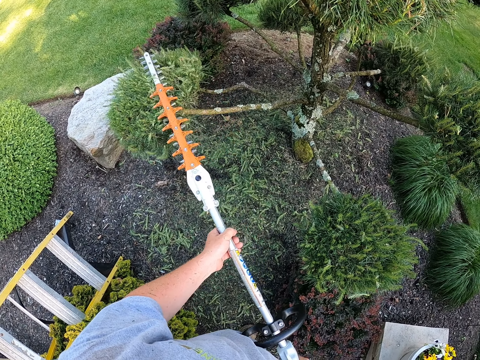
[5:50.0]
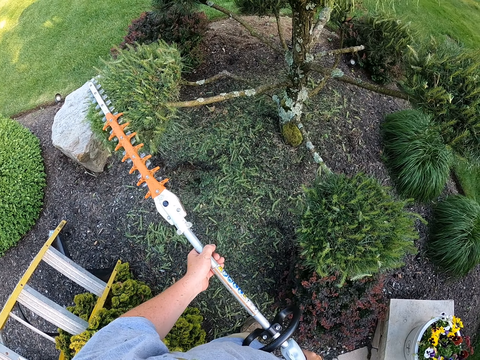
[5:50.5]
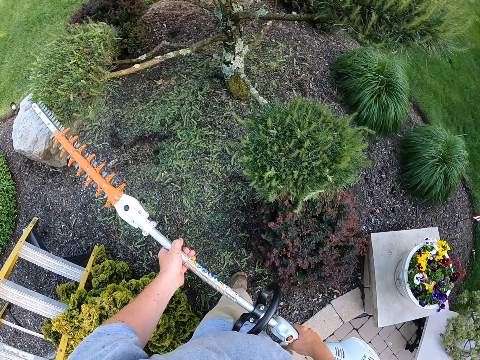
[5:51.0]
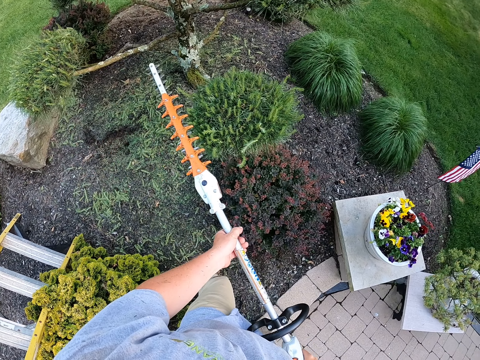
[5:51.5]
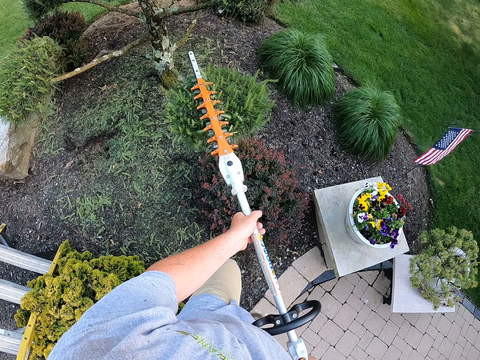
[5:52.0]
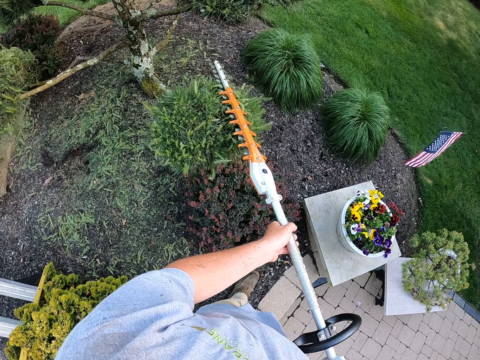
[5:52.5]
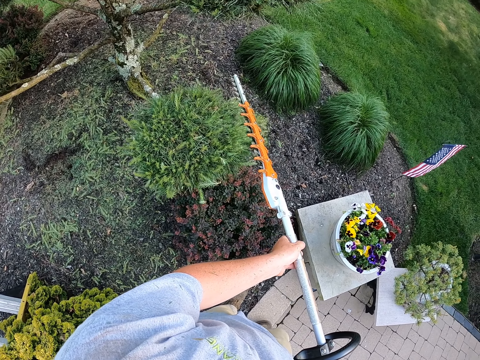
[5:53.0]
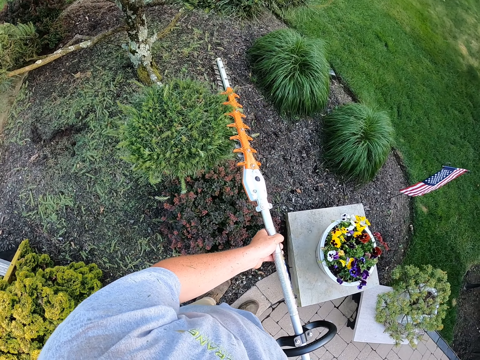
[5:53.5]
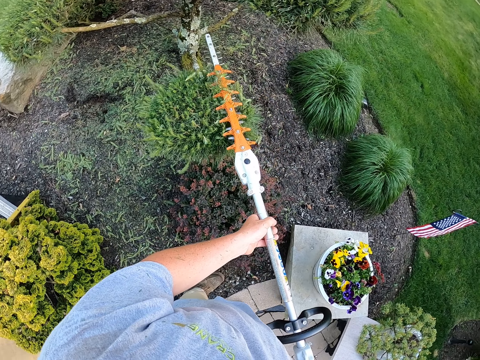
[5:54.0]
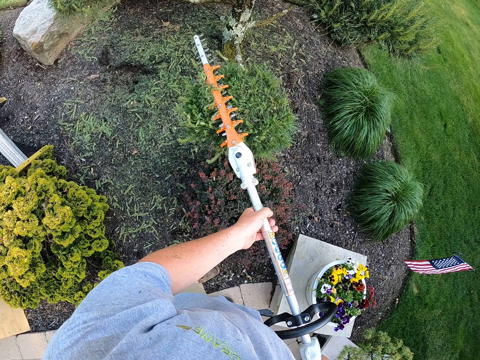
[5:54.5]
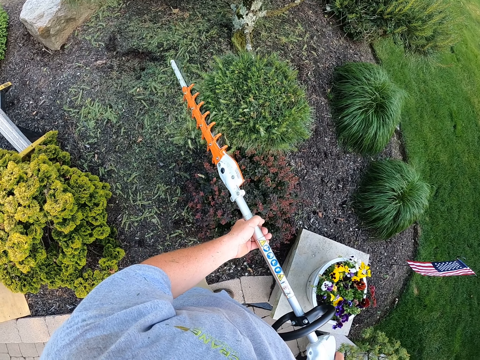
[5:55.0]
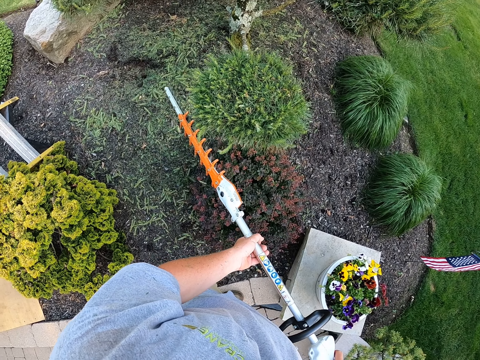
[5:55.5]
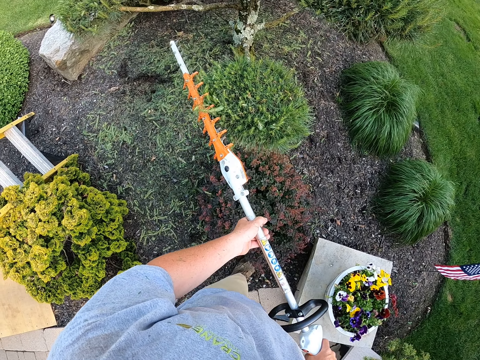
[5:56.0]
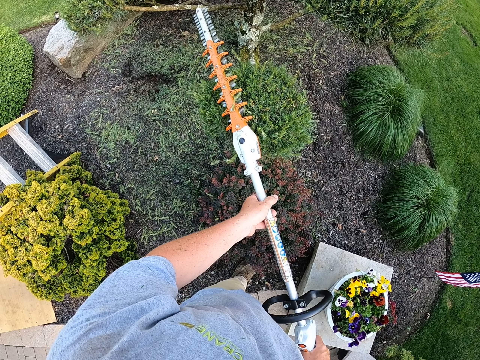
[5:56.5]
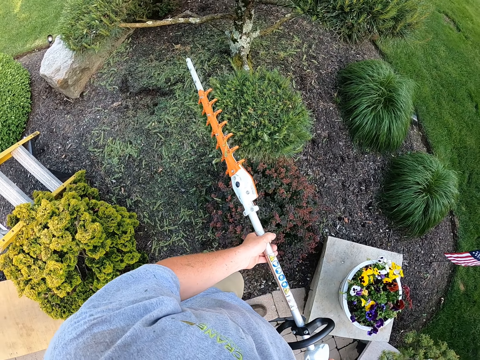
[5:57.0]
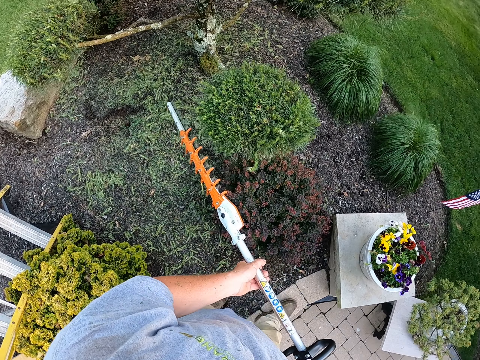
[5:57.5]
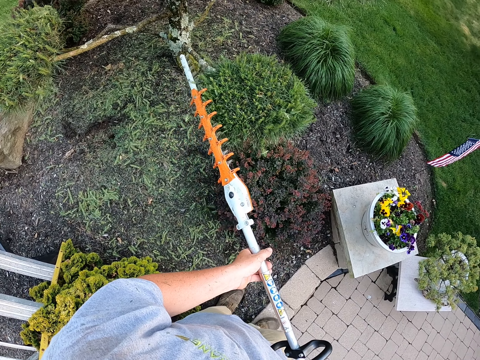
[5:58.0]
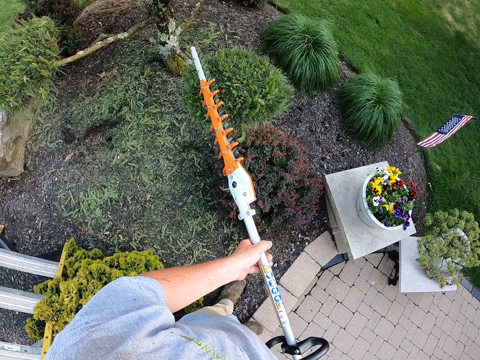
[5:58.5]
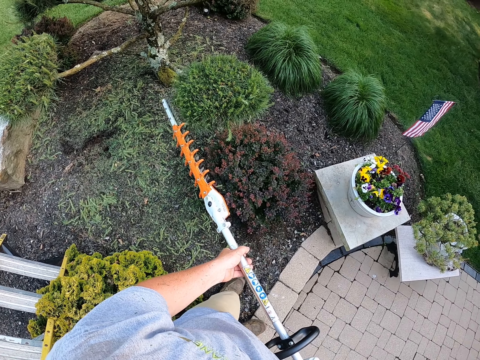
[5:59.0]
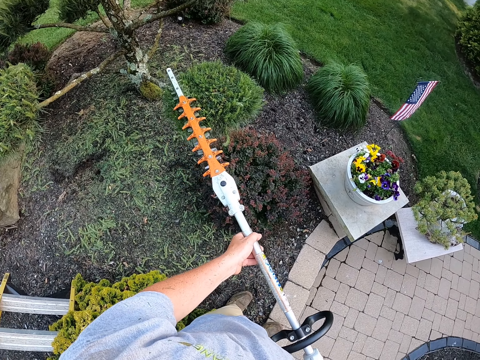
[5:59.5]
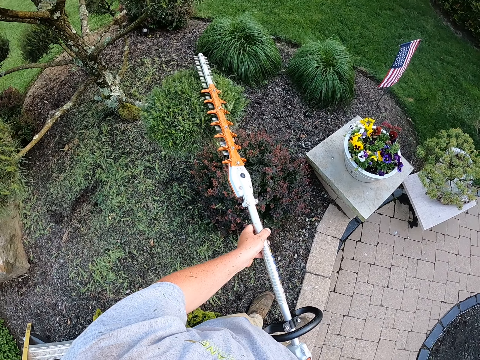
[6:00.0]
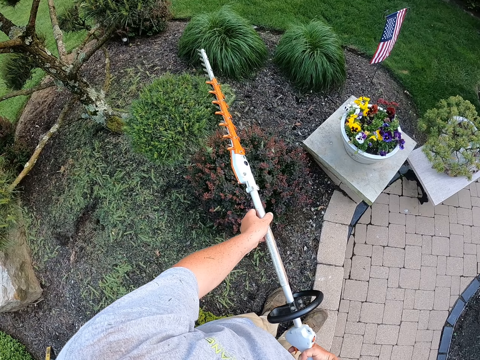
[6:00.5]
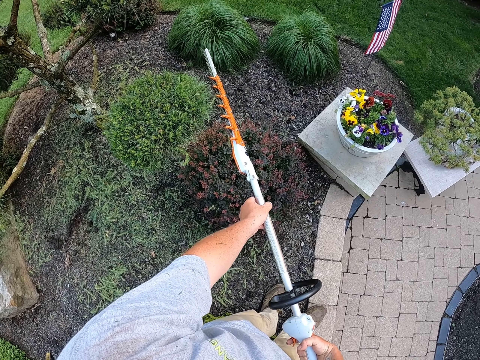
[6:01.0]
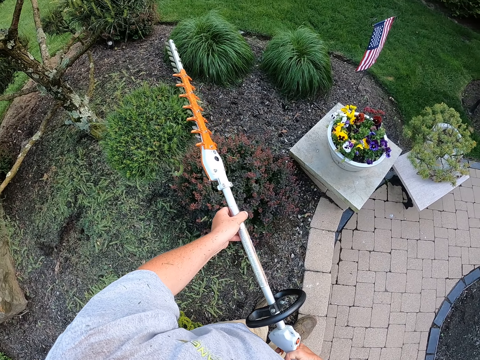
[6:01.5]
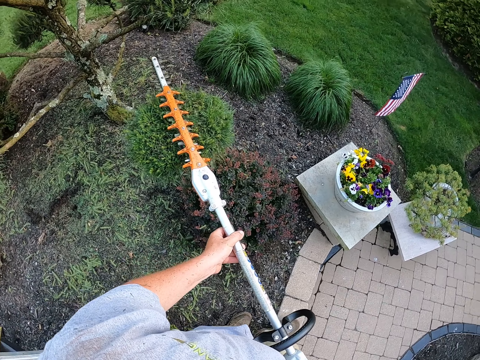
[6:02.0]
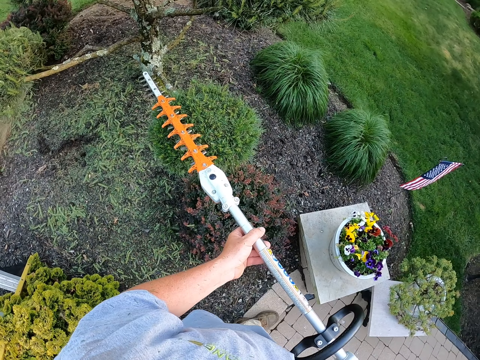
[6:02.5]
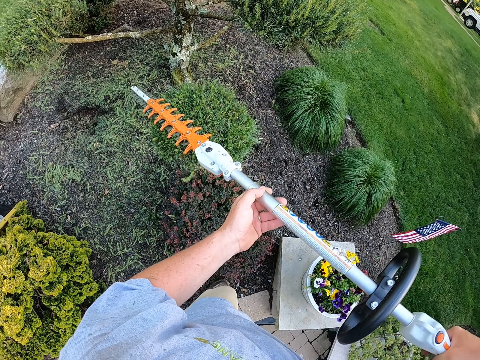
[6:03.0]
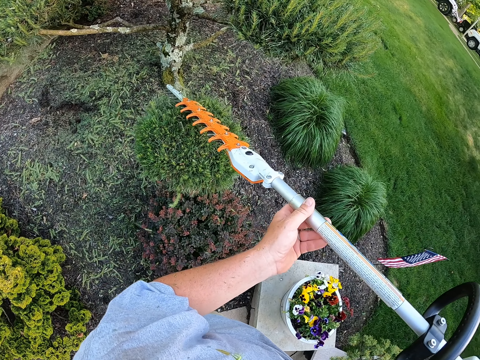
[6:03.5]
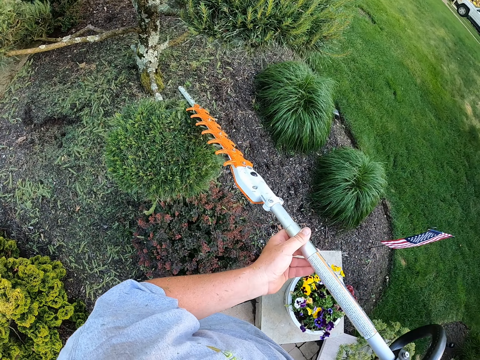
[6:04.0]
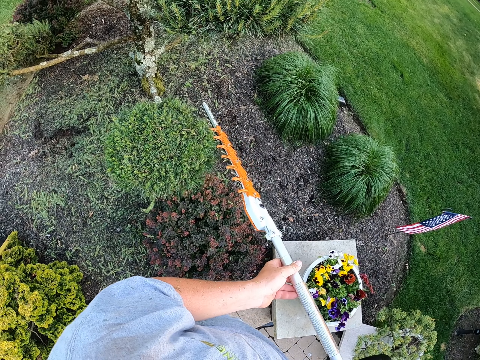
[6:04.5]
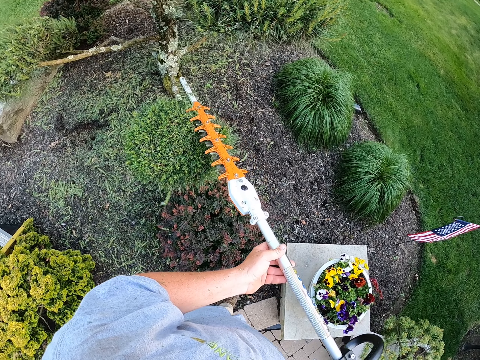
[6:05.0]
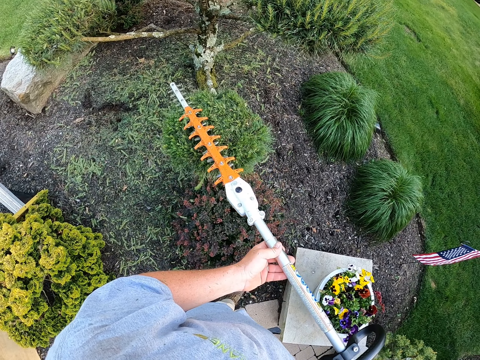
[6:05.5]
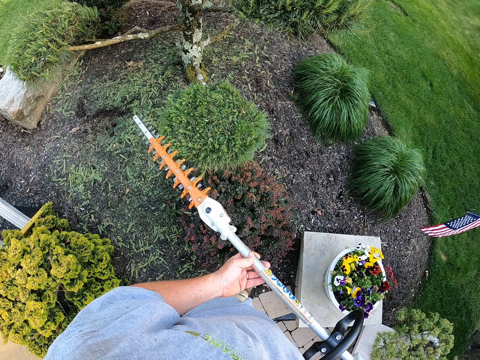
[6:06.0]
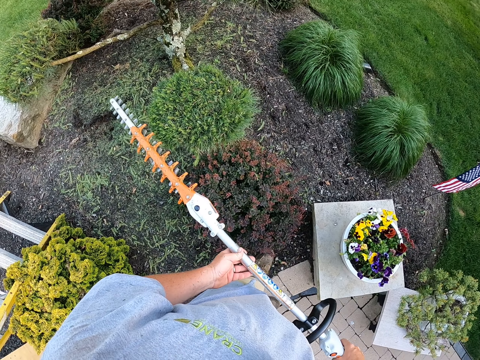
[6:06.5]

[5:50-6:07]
The camera wearer trims the garden. They look at the flag.

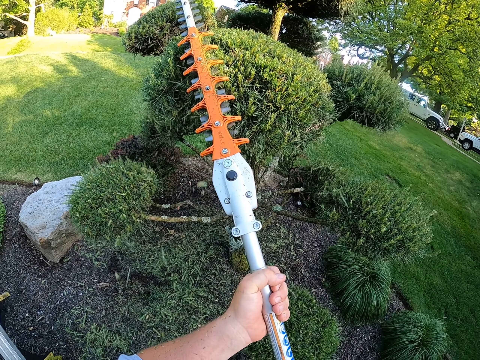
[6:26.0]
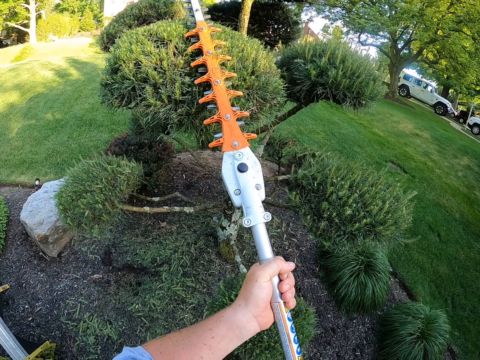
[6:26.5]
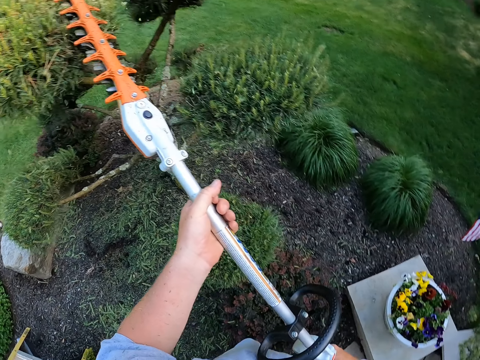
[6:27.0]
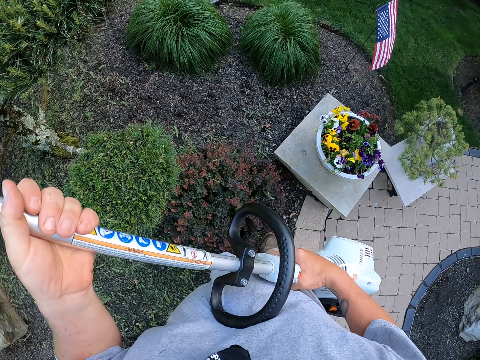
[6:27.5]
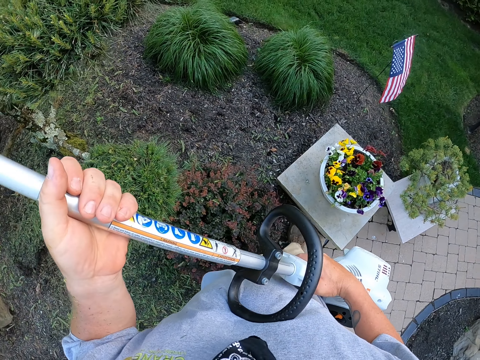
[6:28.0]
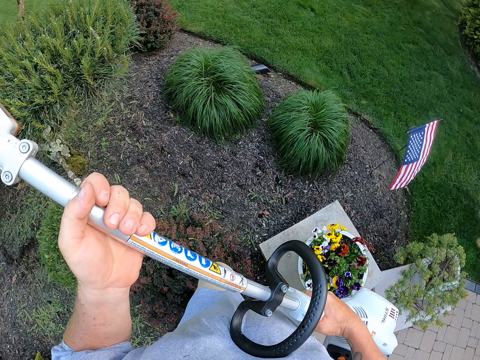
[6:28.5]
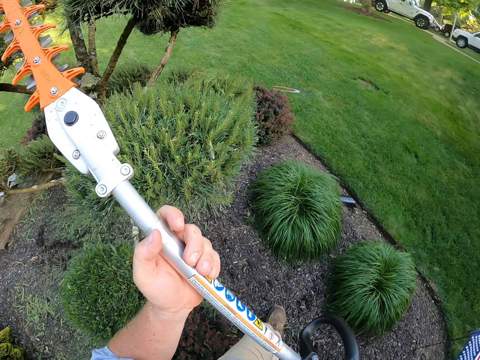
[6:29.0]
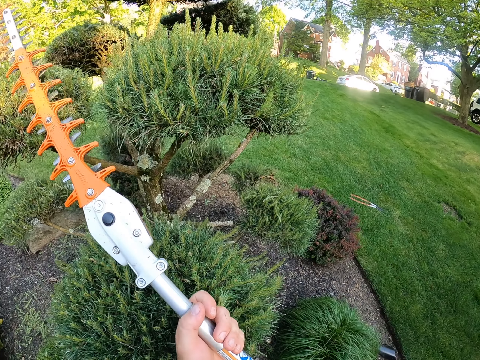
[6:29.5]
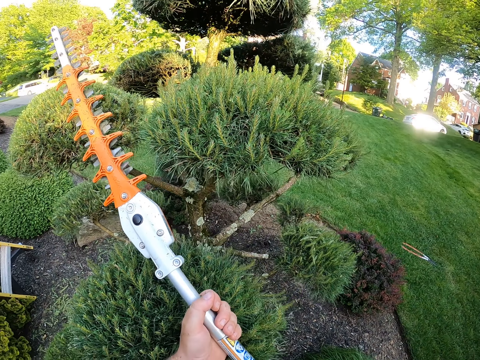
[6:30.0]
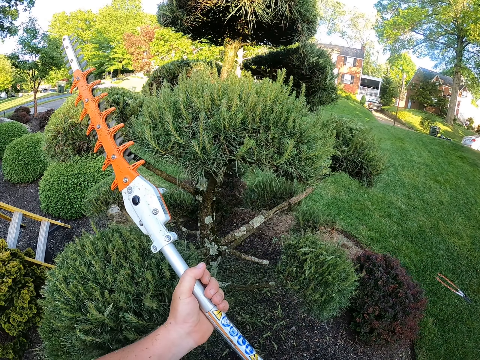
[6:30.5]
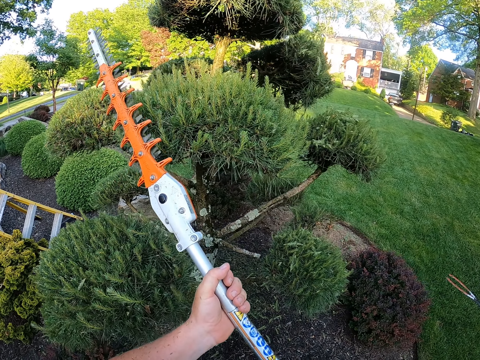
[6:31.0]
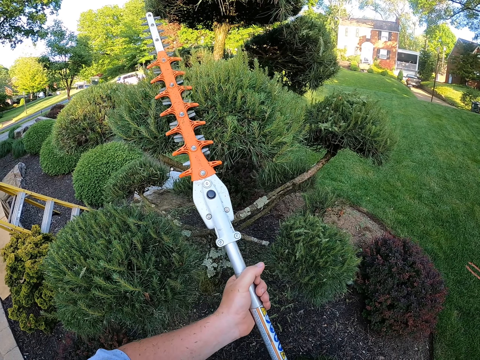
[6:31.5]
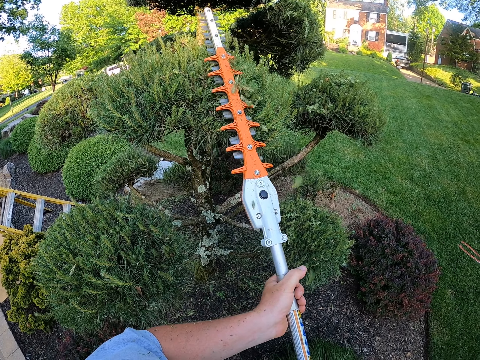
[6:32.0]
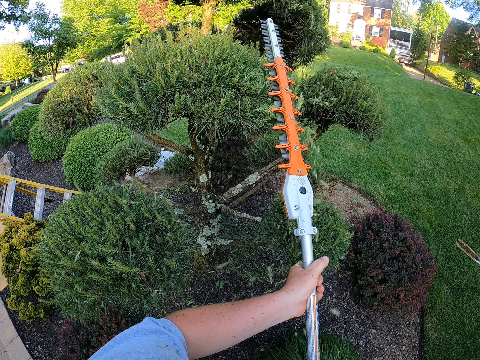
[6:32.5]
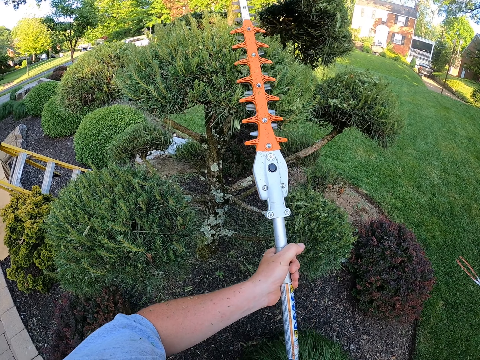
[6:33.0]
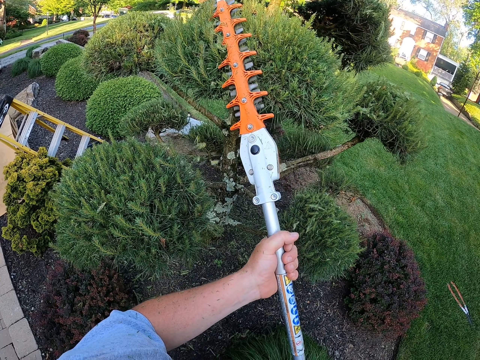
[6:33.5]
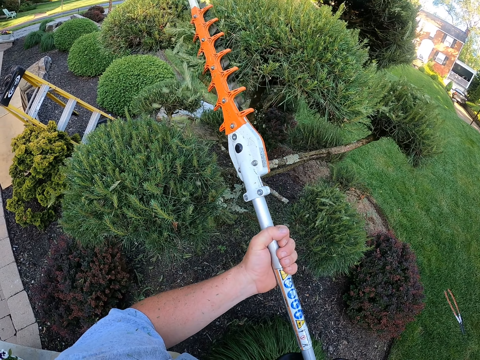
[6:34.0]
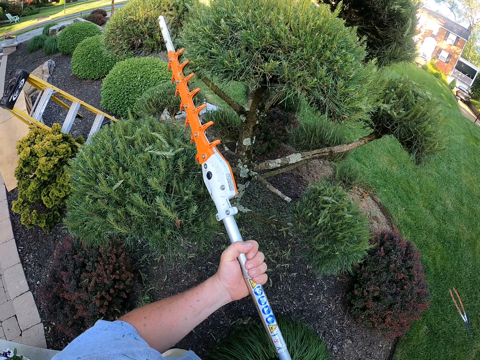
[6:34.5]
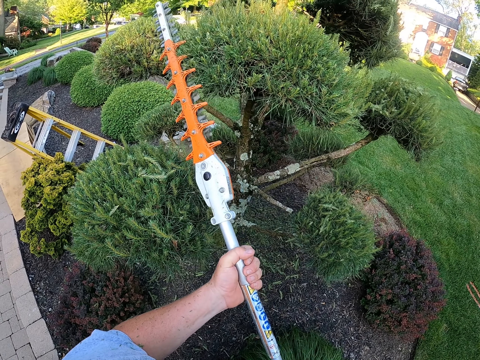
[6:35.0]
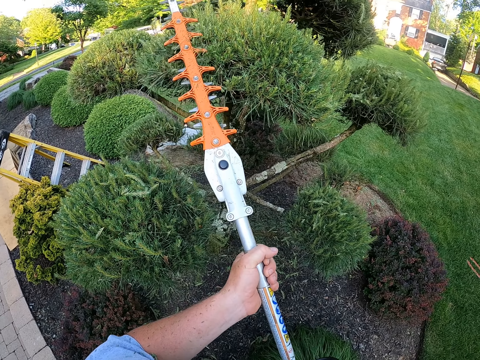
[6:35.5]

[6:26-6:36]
The camera wearer holds the trimming machine with both hands. They move a bit and prune home trees with a pole pruner.
